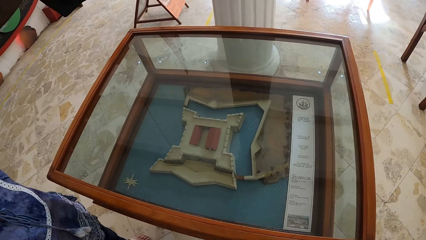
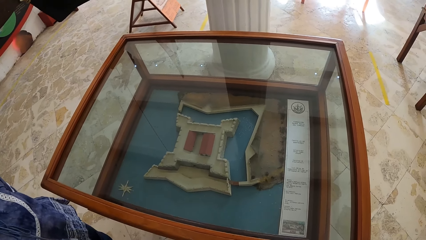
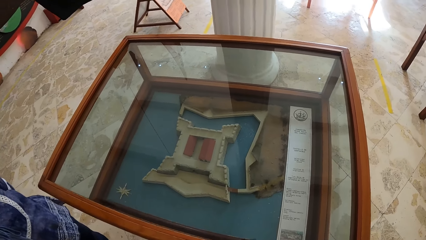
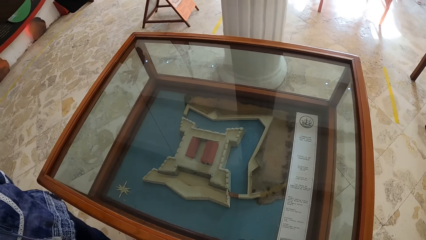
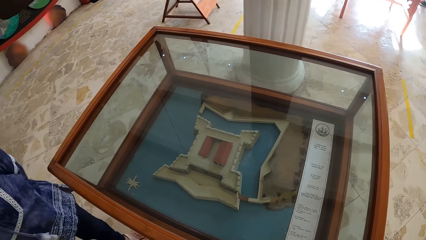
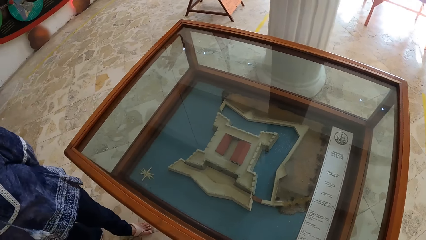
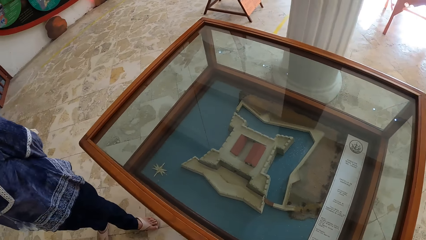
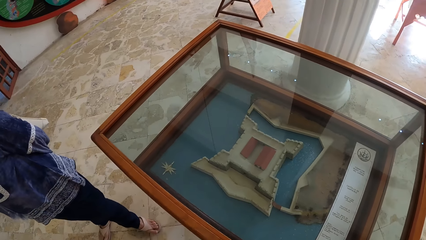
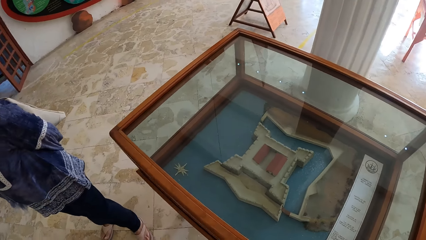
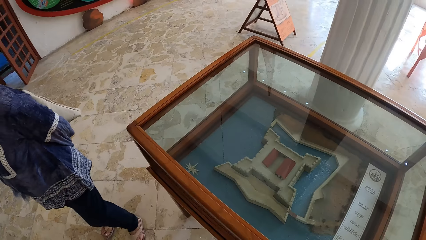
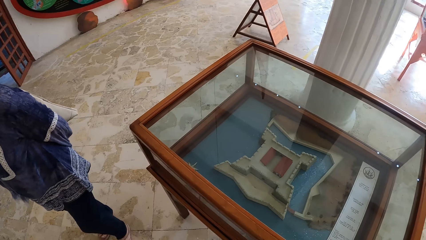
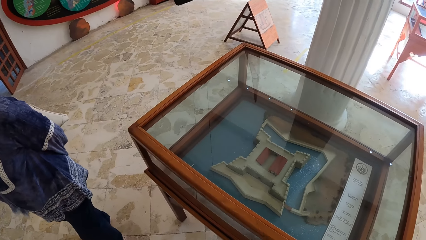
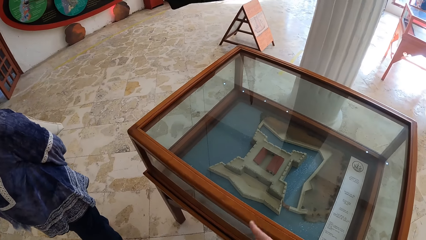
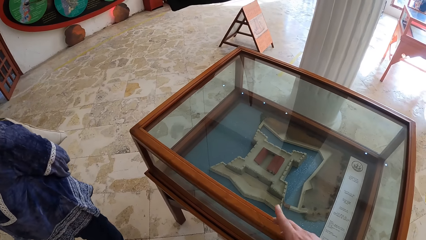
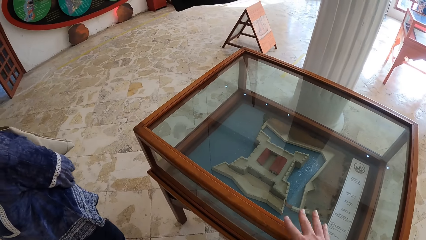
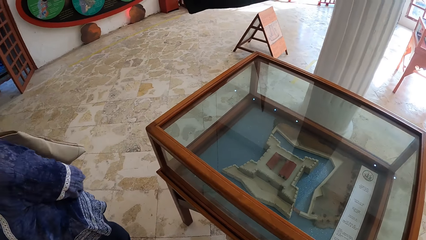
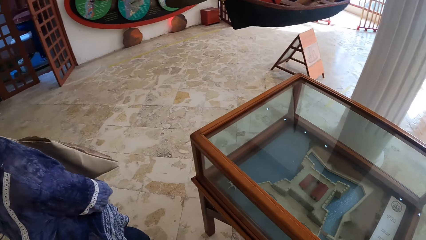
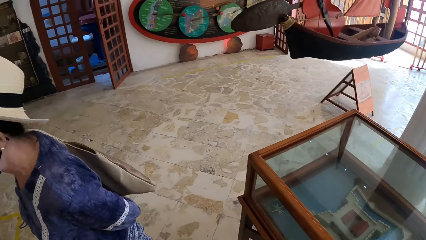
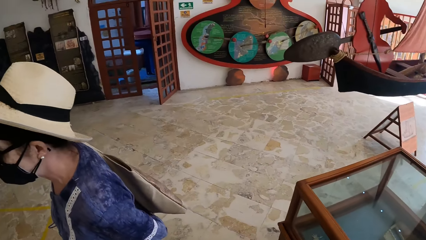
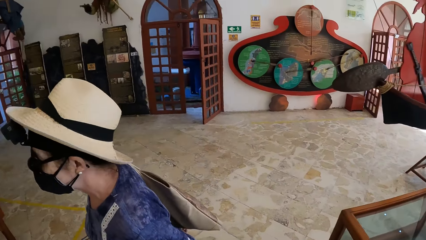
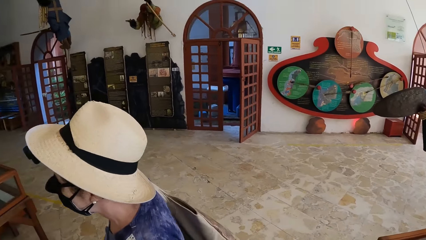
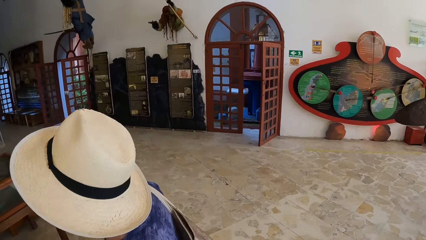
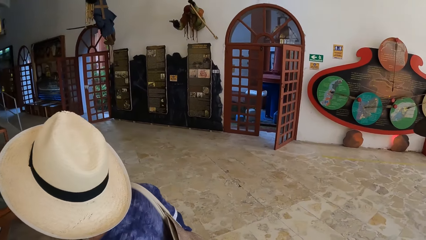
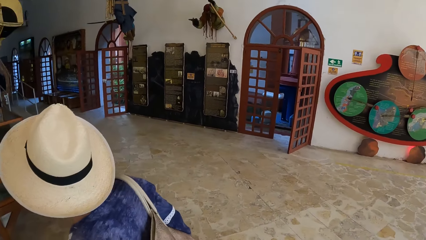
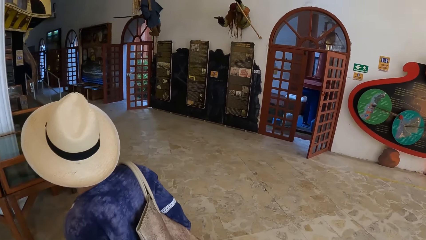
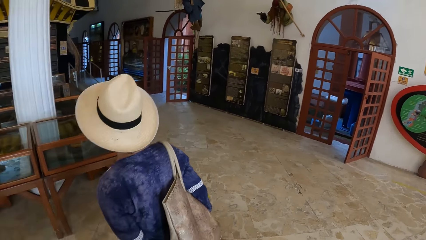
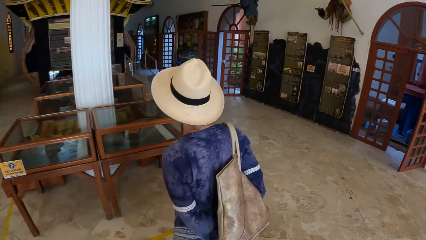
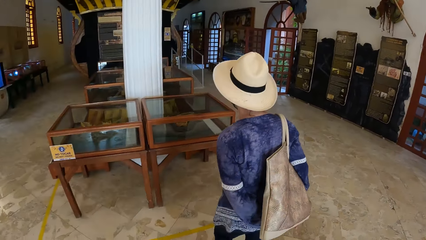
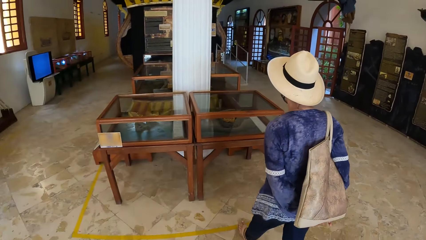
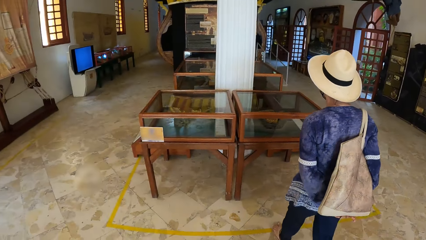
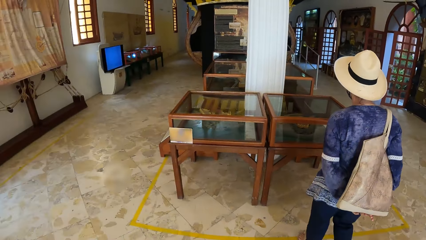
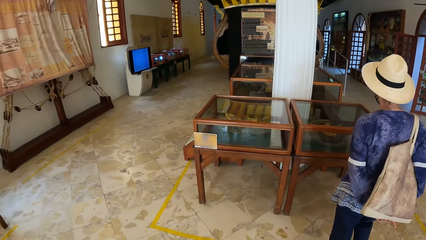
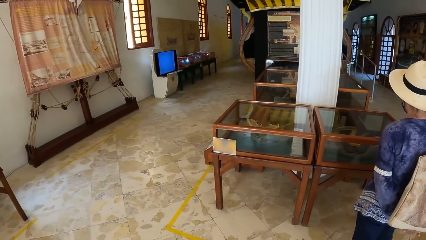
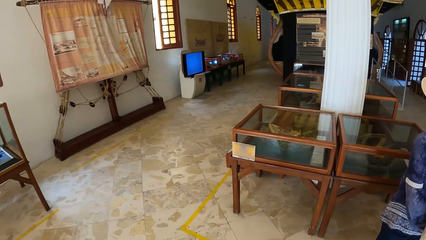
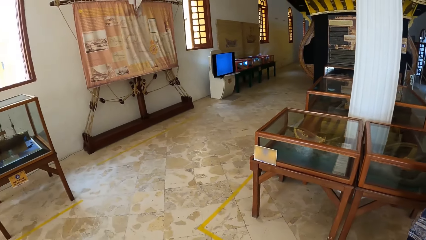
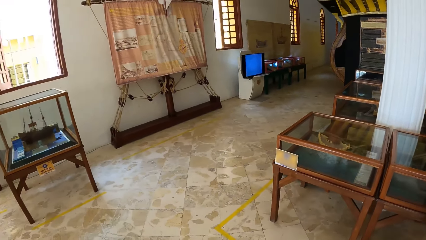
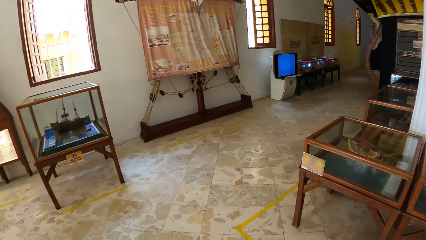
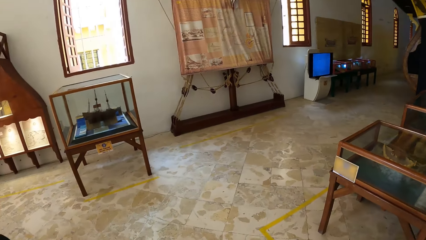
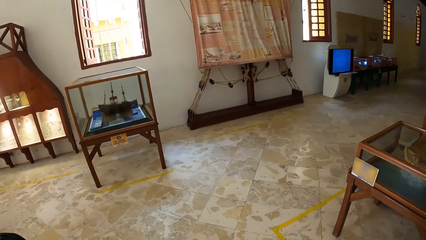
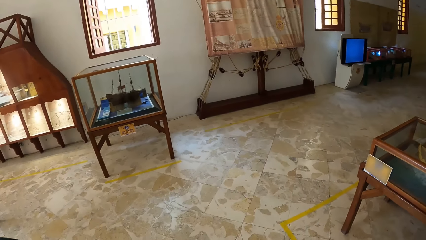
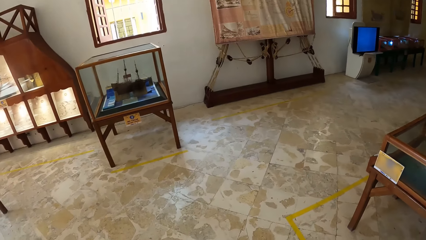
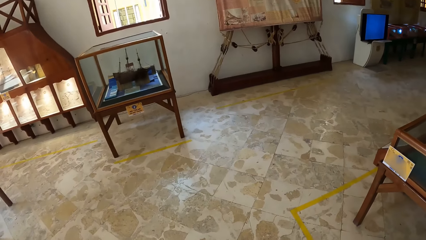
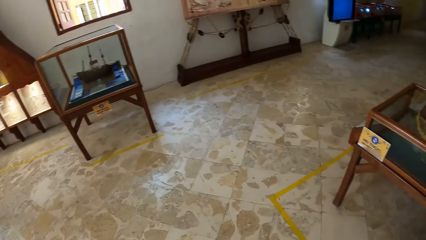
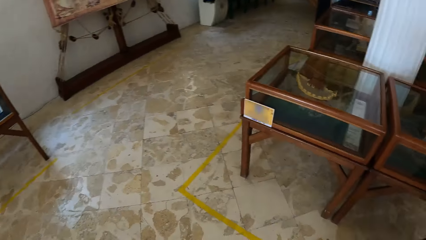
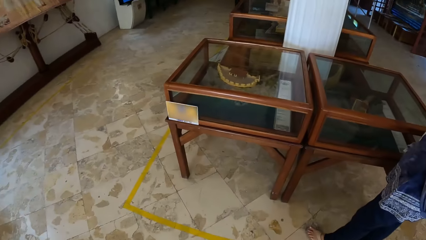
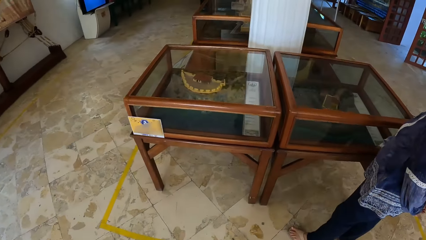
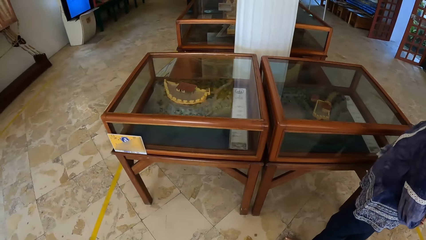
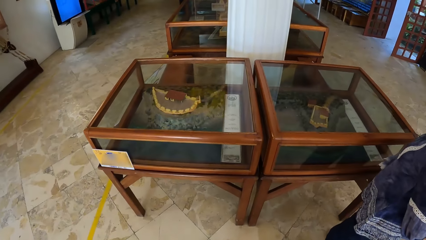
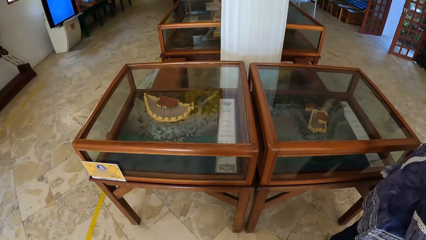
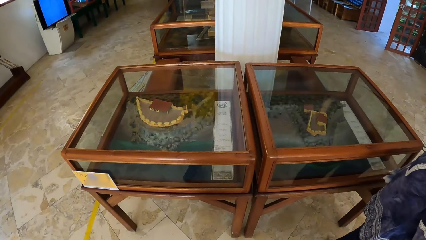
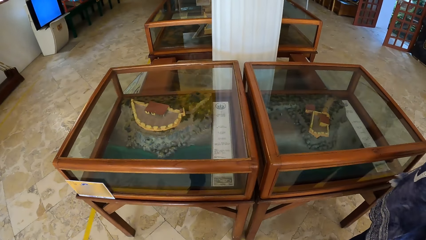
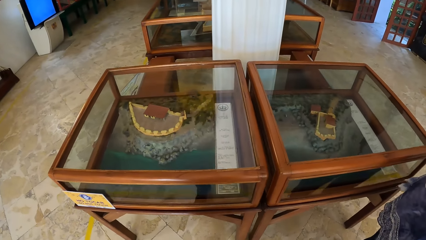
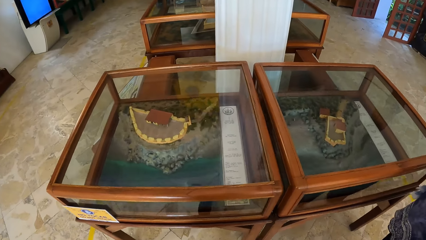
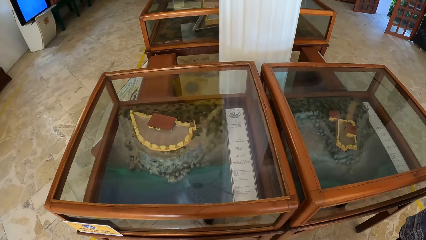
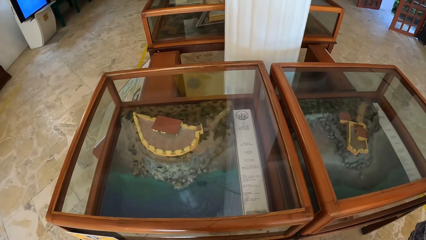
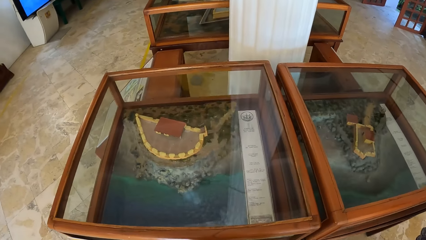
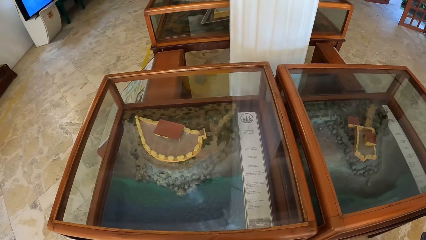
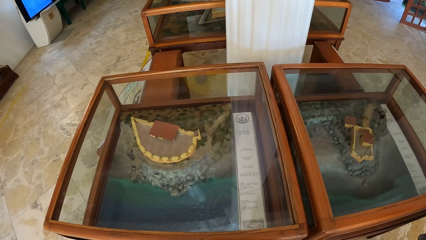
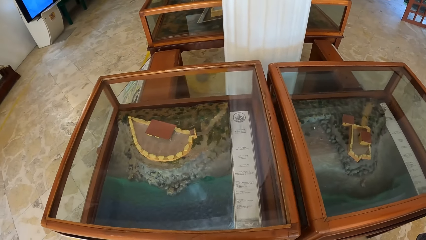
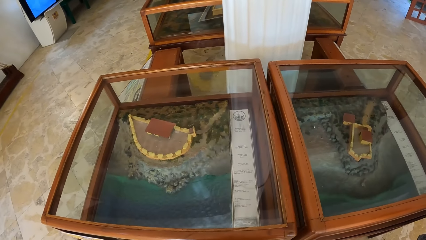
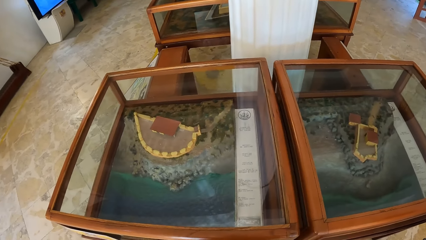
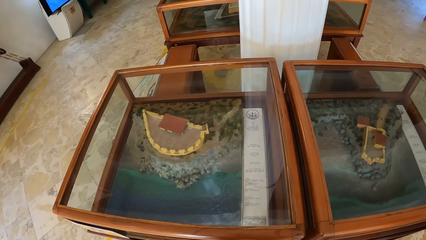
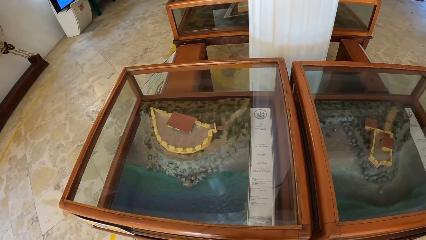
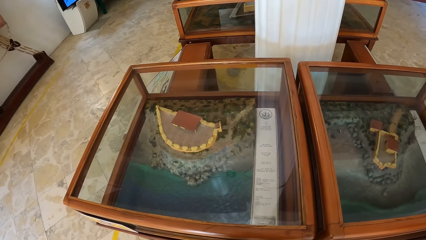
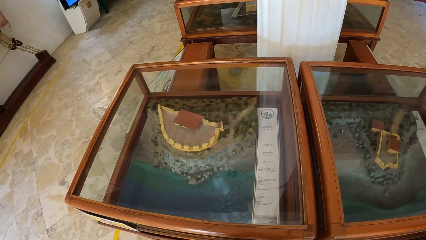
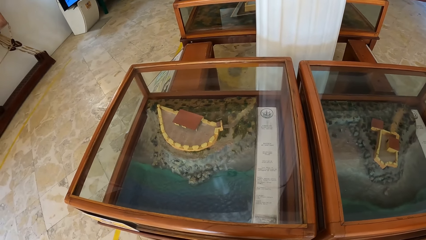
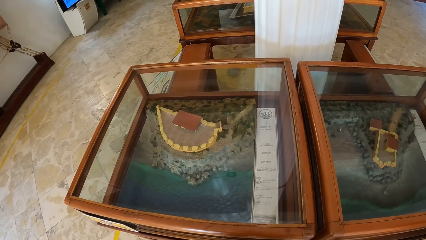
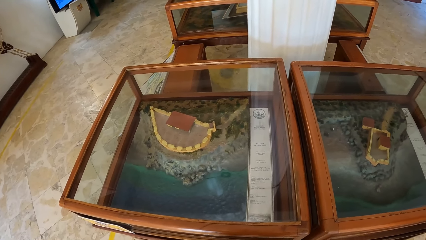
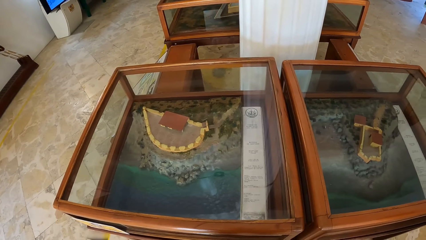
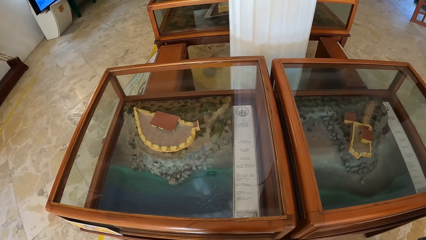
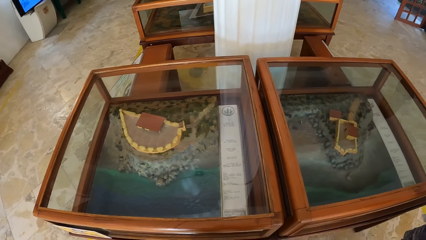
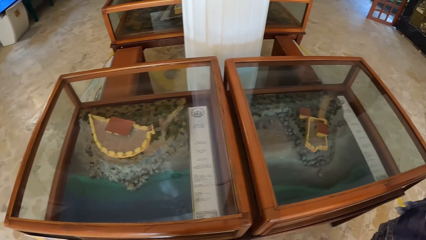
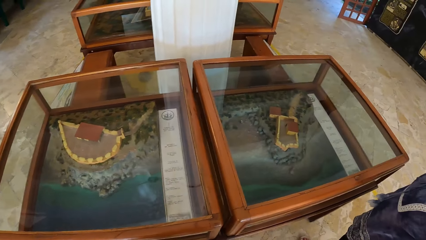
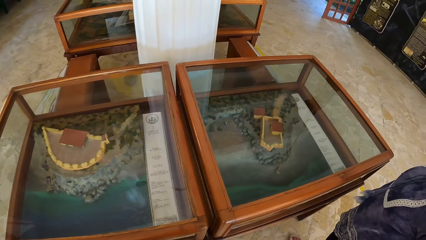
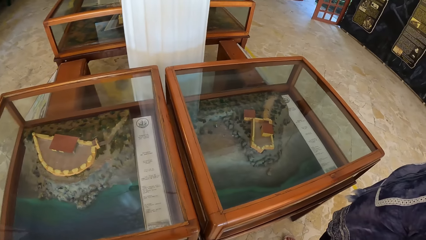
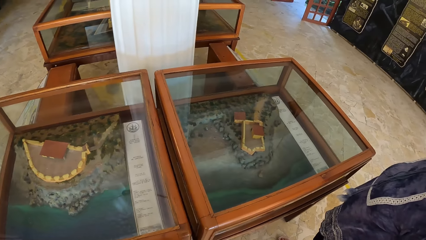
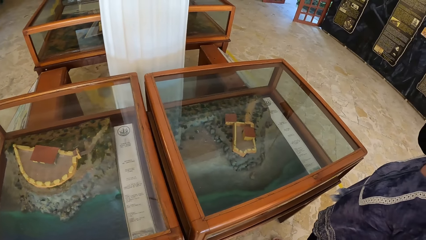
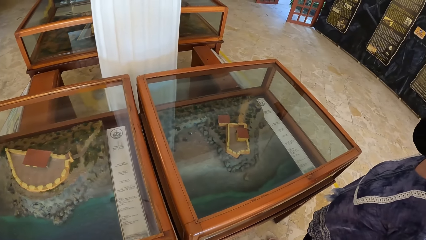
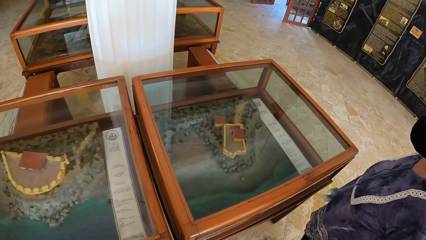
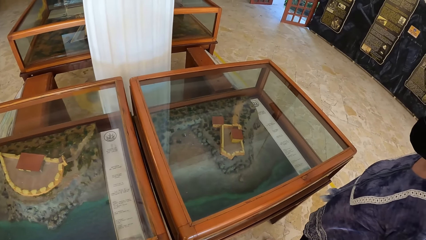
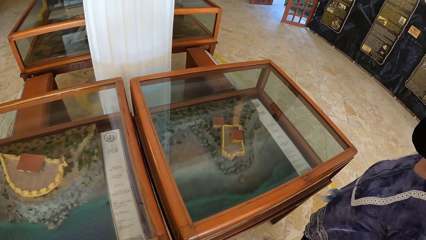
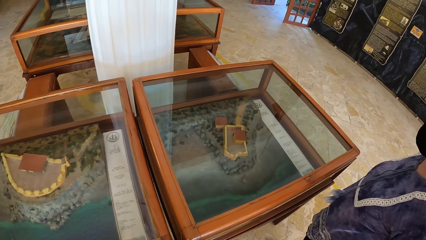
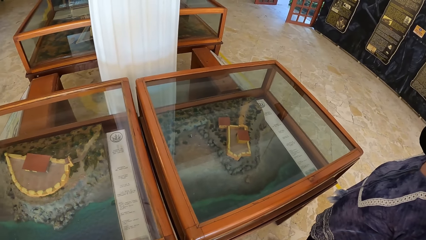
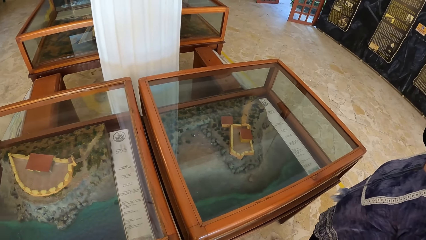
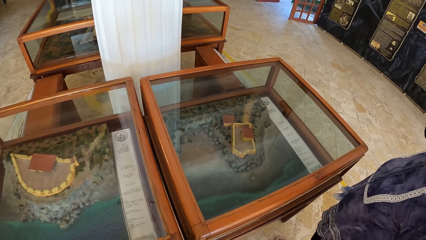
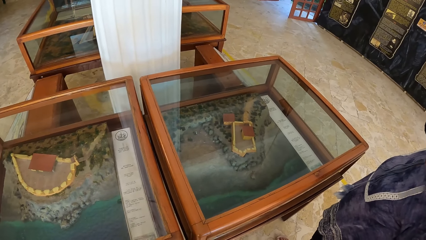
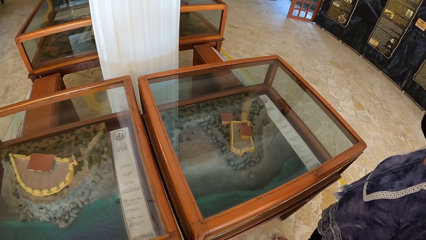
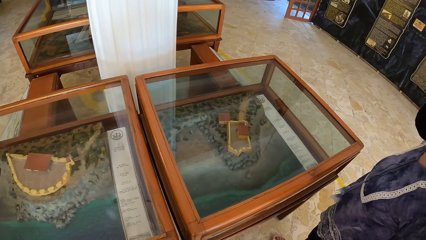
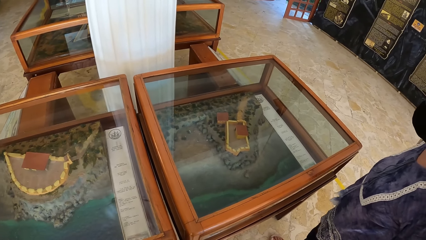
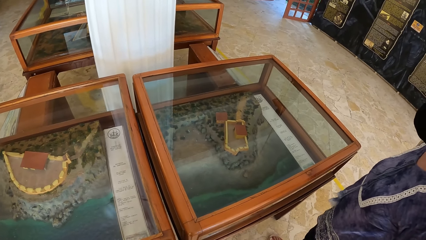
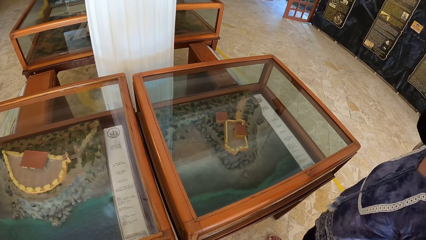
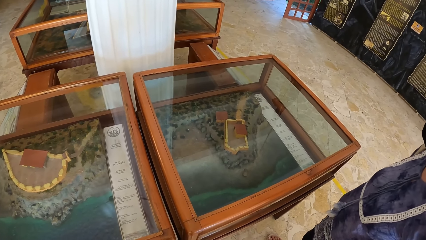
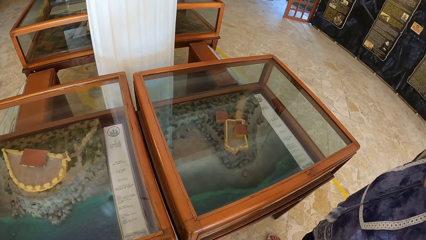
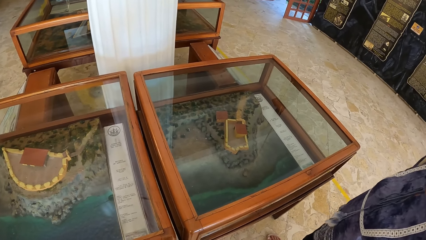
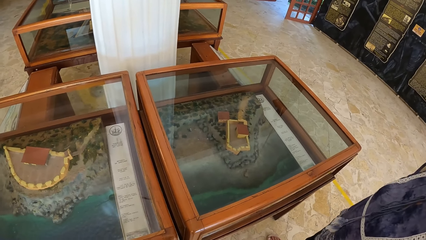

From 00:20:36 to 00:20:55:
The camera wearer converses with the woman. The woman walks towards an exhibition glass in the museum. The camera wearer walks around. The woman looks at the artworks in the exhibition glass. The camera wearer walks towards the woman in front of the exhibition glass. They look at the artworks in the exhibition glass. They look around.
